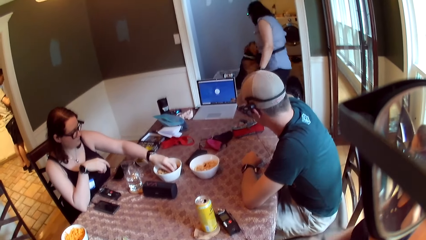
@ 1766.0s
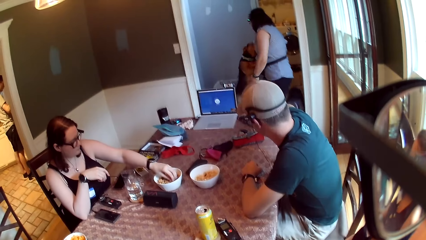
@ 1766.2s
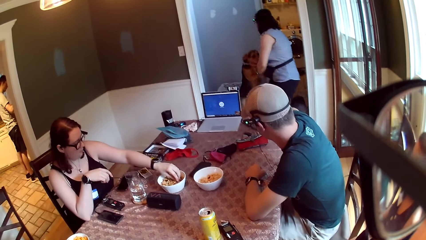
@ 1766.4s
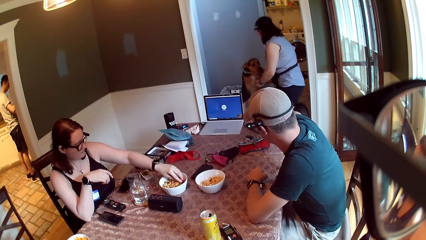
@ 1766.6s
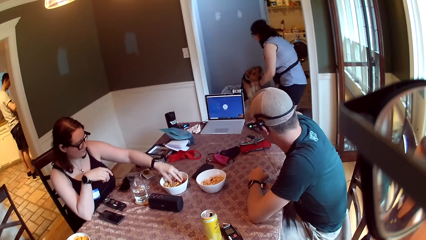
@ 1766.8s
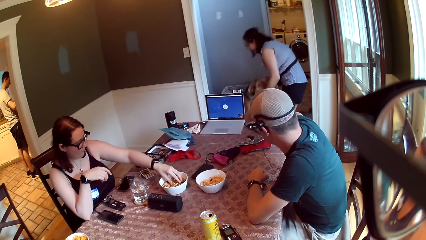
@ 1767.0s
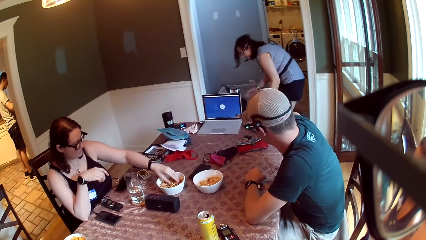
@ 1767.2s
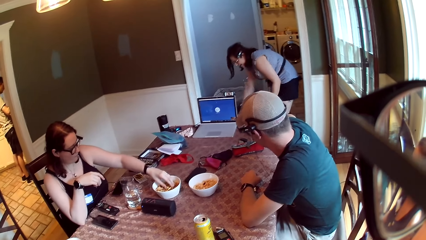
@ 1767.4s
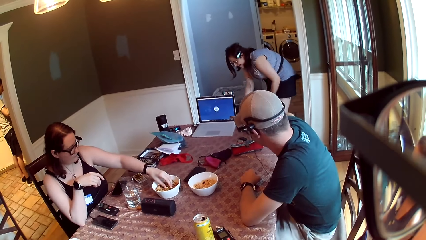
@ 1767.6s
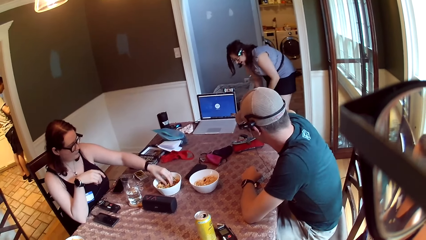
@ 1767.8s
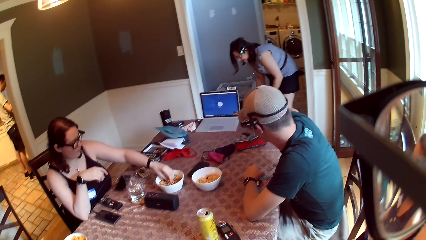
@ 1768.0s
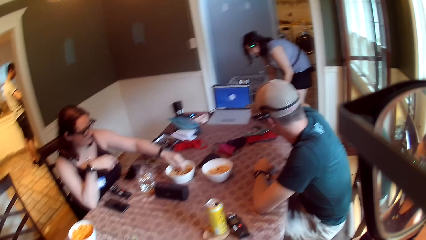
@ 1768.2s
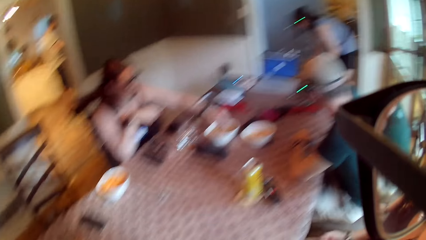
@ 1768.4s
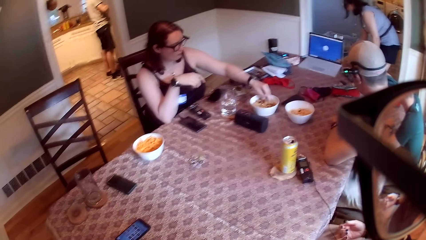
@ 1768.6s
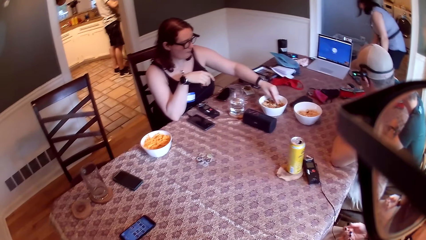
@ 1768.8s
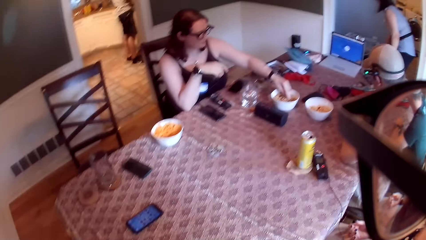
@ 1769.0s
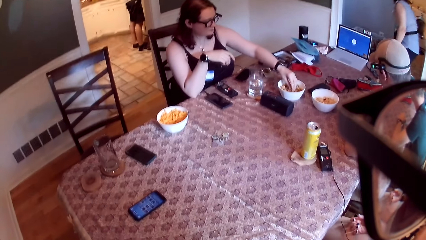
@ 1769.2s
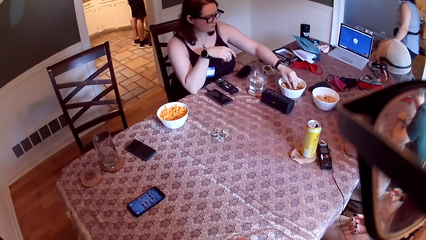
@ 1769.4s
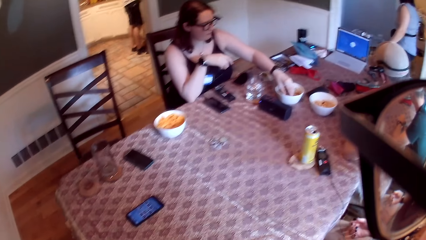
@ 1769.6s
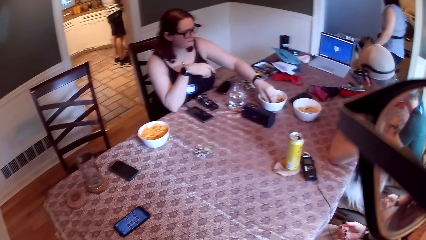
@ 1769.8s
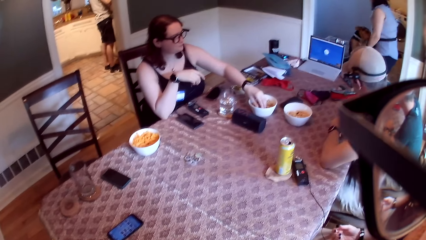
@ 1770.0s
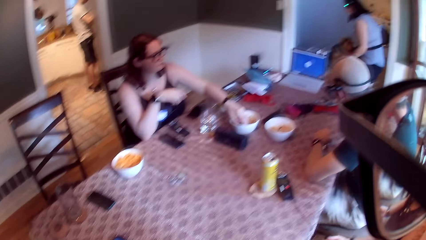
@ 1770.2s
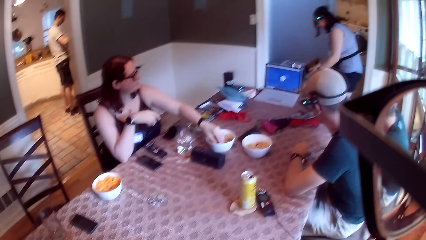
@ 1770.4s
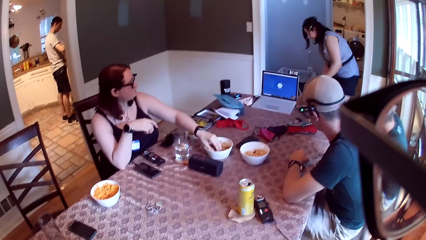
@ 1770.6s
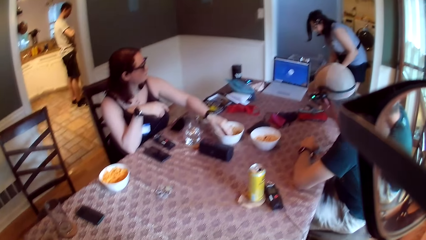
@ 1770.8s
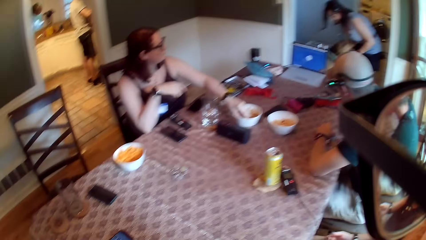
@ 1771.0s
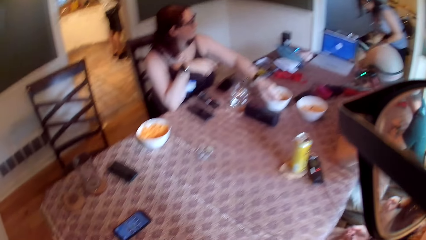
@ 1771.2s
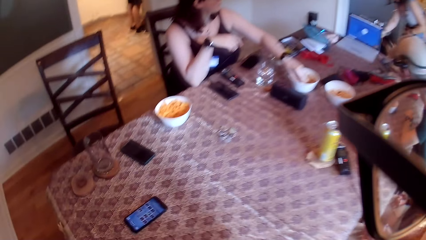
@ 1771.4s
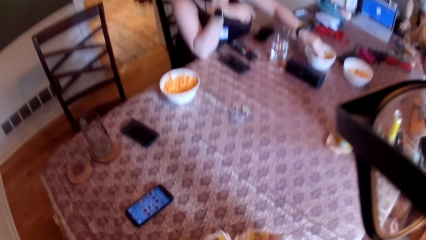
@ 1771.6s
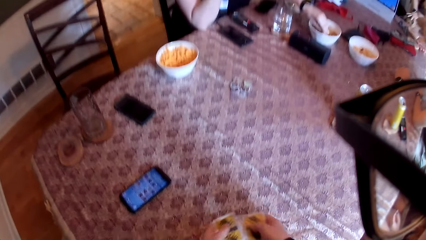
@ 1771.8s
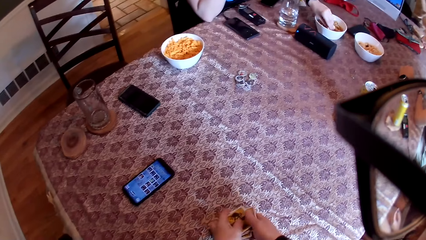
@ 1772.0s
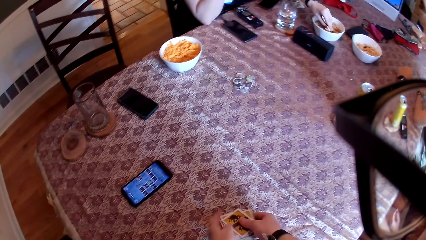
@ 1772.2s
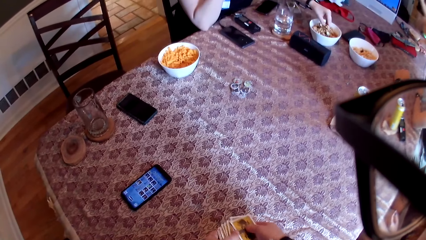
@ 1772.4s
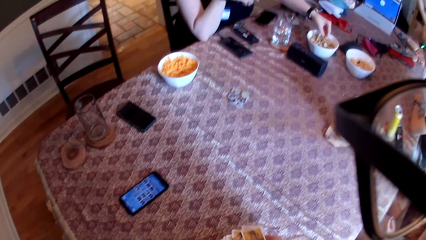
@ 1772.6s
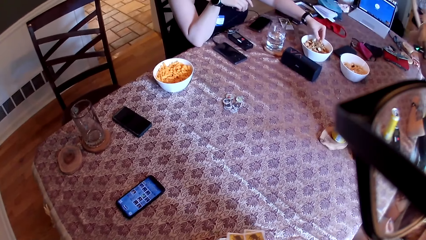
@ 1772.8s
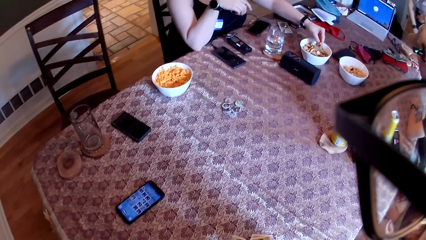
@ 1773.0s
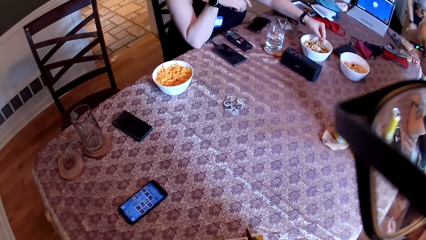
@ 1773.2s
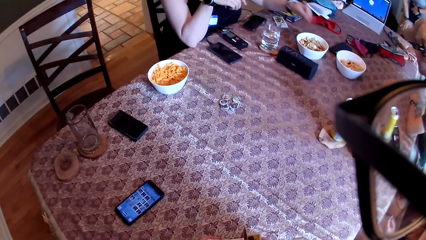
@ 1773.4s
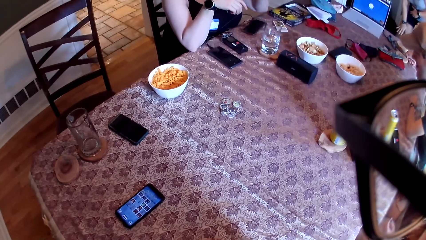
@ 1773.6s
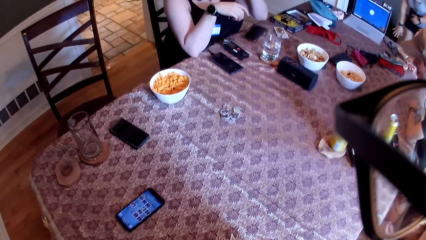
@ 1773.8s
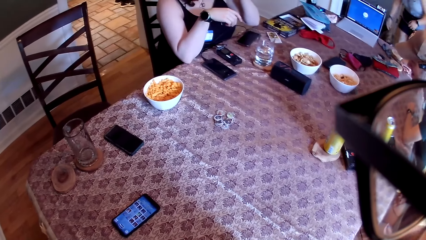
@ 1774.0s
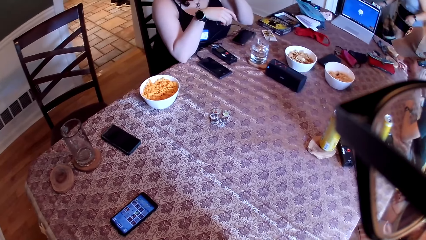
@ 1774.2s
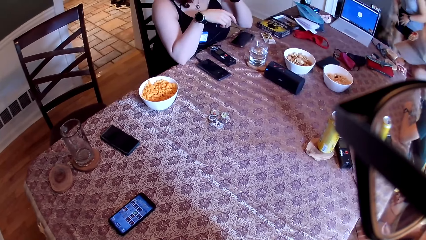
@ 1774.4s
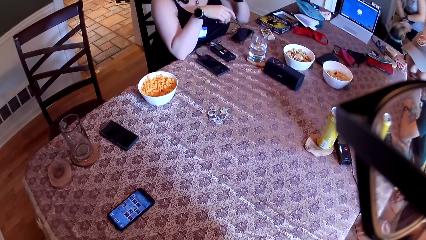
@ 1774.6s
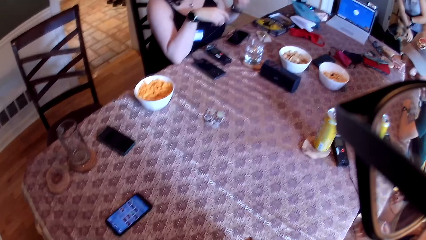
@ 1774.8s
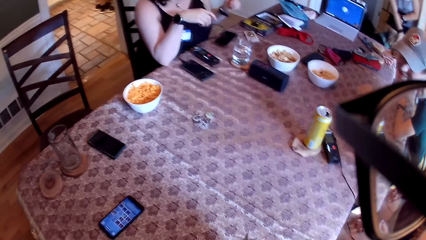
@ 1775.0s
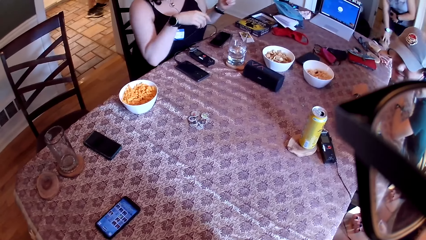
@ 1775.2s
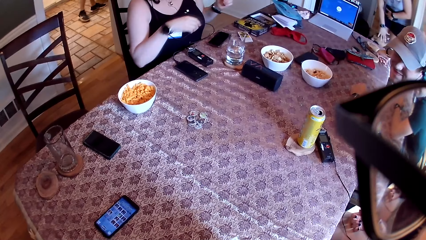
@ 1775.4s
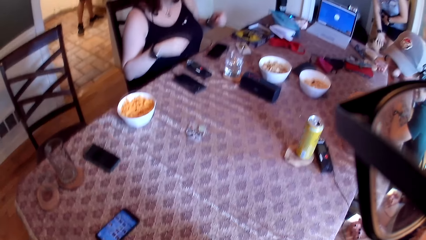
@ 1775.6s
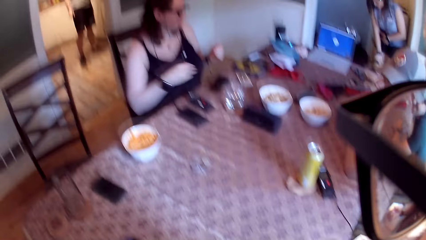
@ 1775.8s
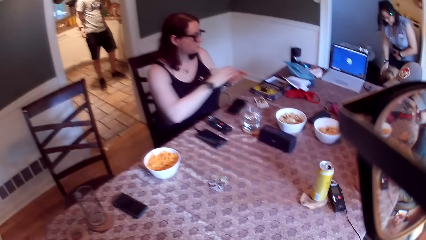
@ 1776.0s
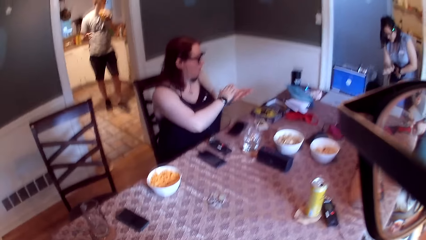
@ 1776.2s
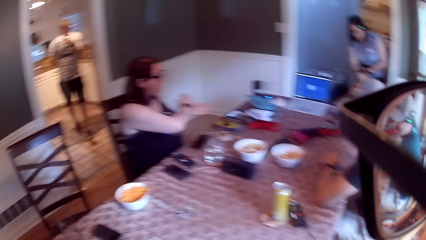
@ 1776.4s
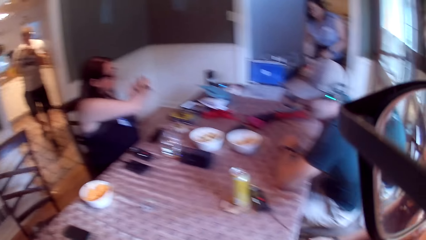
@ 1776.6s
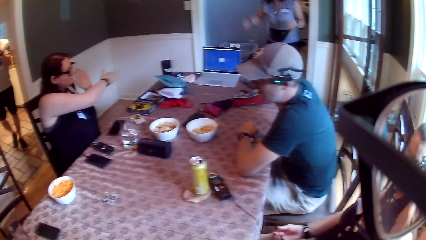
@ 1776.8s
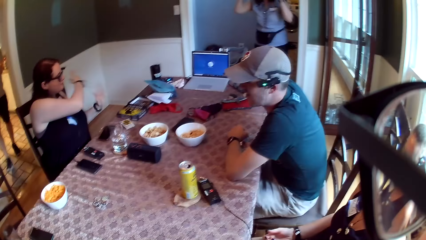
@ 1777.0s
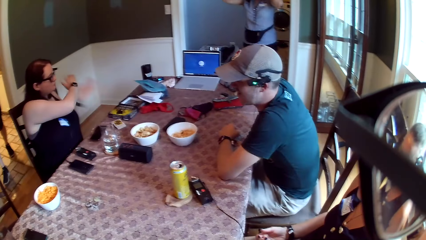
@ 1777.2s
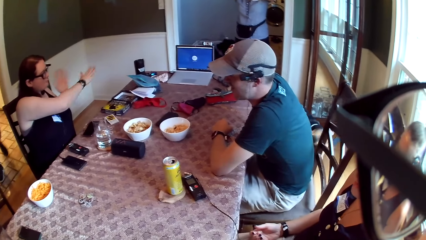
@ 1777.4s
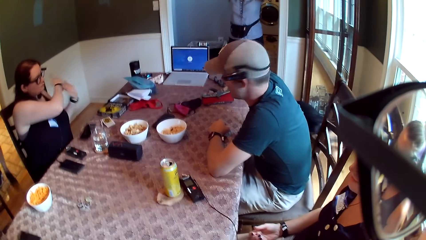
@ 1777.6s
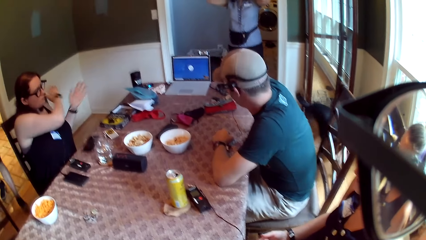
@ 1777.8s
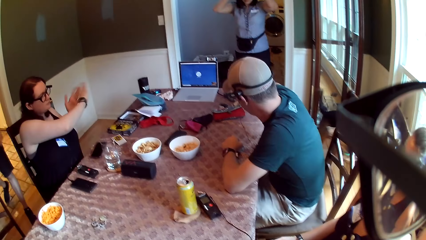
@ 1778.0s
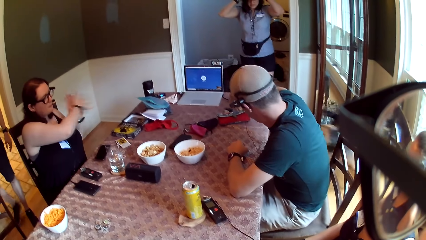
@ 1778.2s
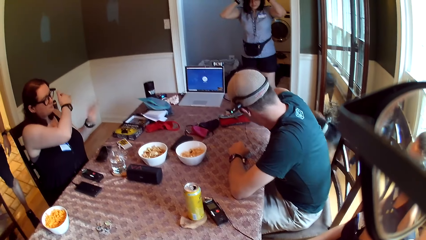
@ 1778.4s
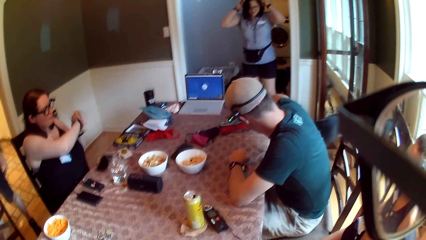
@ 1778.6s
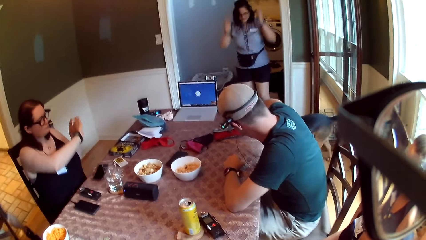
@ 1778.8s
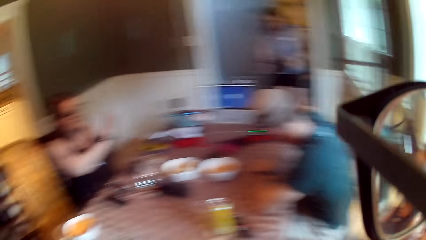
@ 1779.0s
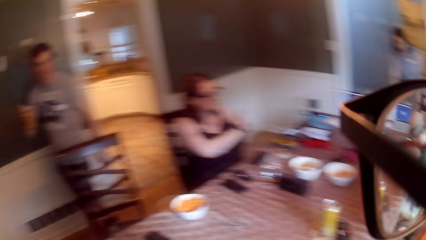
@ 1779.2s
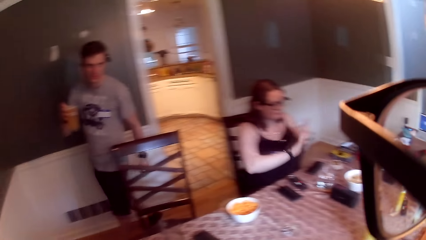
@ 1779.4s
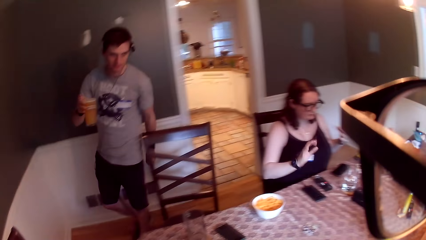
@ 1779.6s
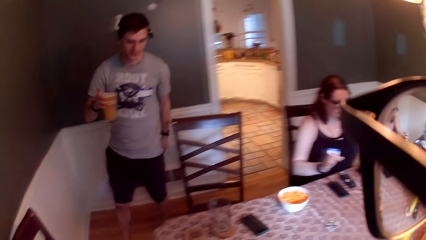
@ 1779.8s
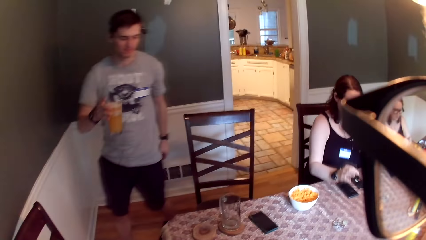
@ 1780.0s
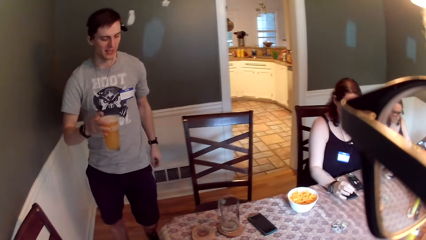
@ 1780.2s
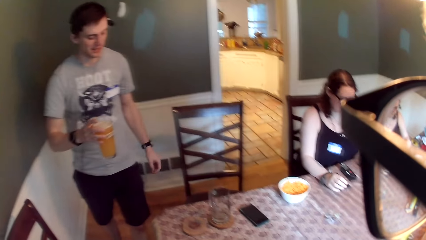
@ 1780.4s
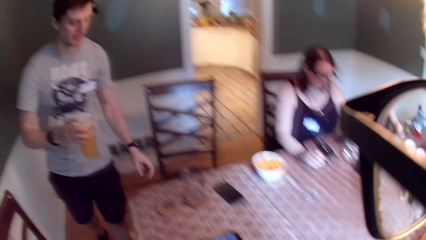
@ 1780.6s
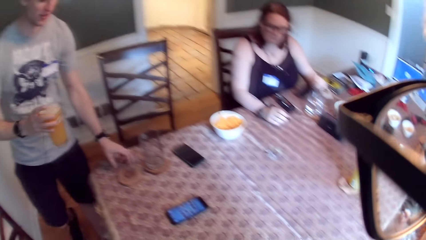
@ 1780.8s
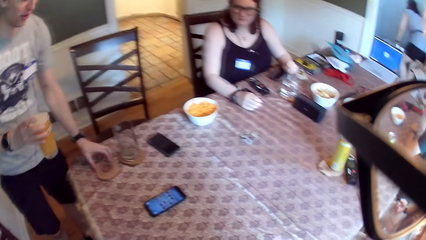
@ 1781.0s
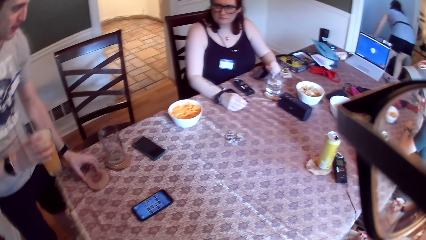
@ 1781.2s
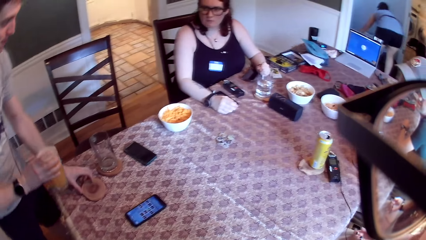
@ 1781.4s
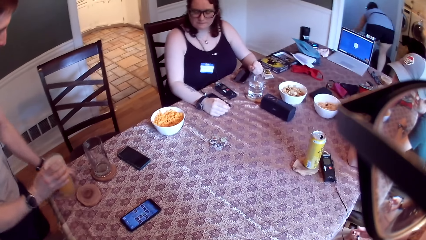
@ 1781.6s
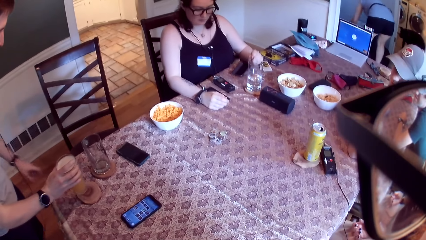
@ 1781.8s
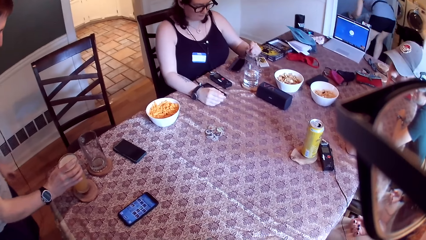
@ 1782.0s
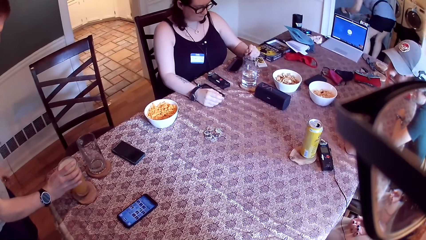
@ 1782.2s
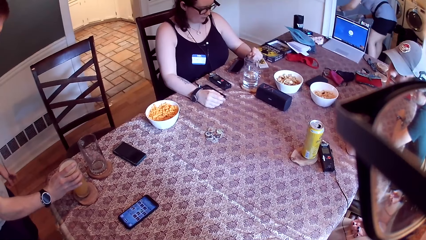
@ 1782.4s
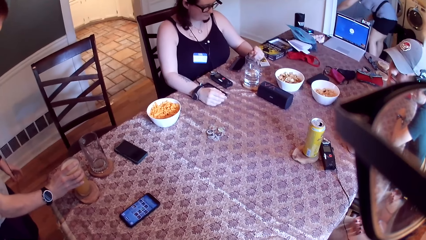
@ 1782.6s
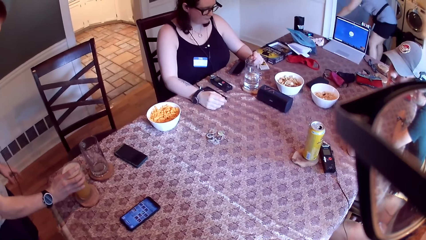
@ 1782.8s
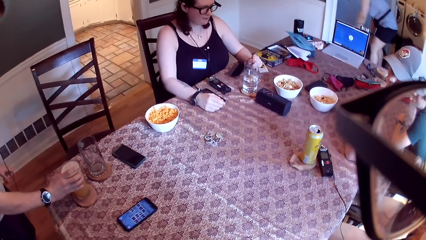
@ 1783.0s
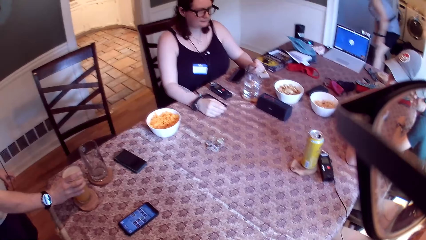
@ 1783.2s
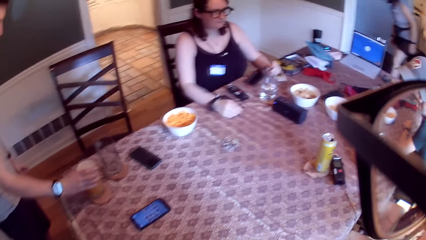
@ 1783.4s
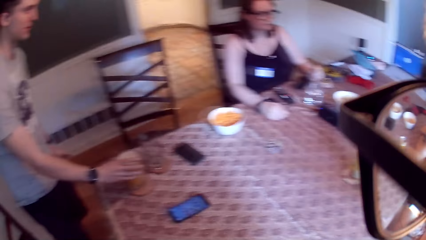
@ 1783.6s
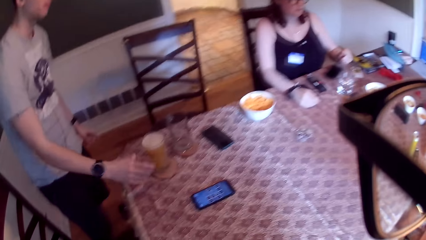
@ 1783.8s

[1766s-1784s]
A woman interacts with a dog. The camera wearer sits down. He shuffles cards in his hands. He talks to colleagues. Another woman dusts off her hands. The camera wearer looks around and talks to colleagues. A man holds a glass of beverage. The camera wearer looks at the man. The man talks to colleagues and holds the glass of beverage. The man shifts the coaster on the table with his left hand. He holds the glass of beverage. He puts the cup on the coaster with his right hand.
